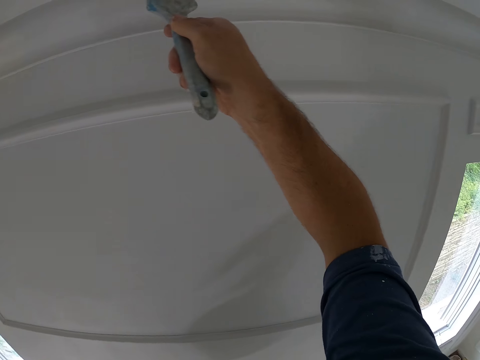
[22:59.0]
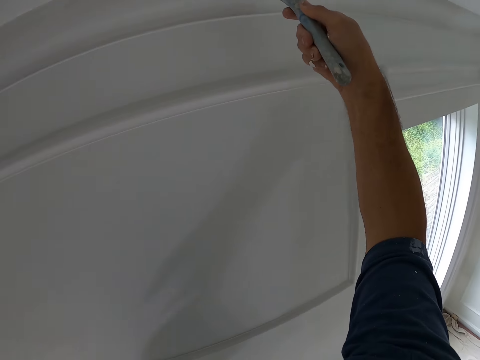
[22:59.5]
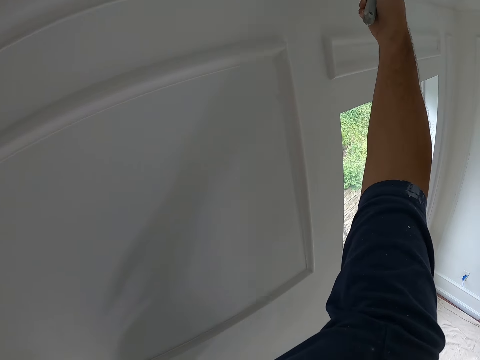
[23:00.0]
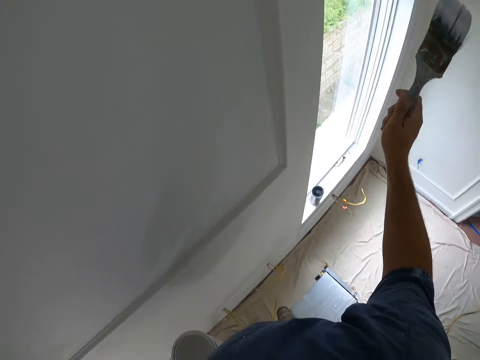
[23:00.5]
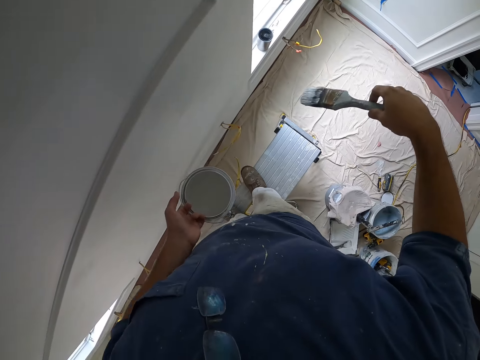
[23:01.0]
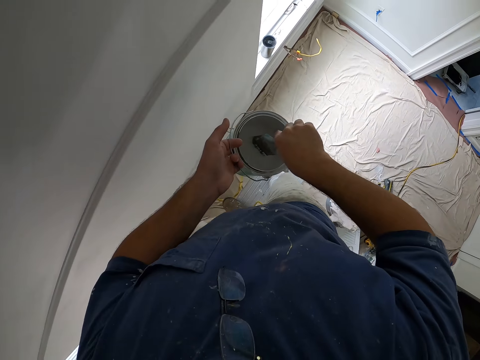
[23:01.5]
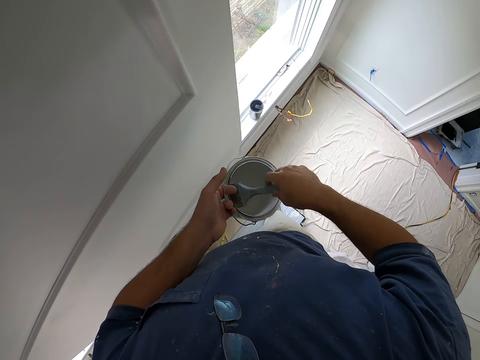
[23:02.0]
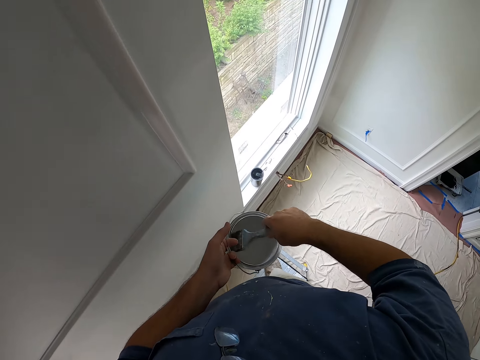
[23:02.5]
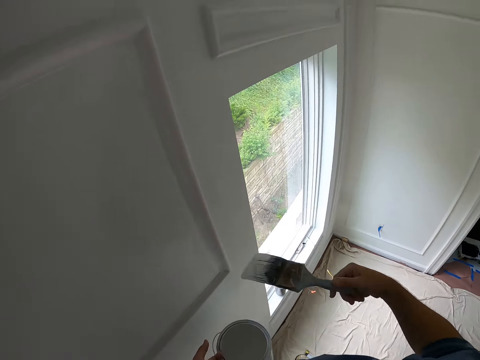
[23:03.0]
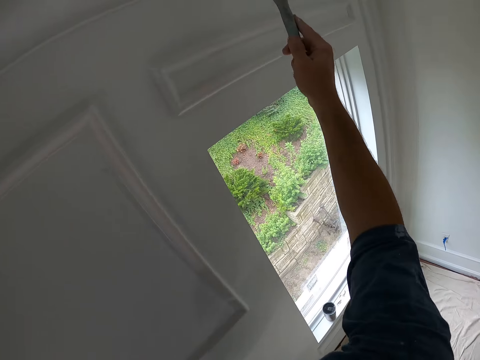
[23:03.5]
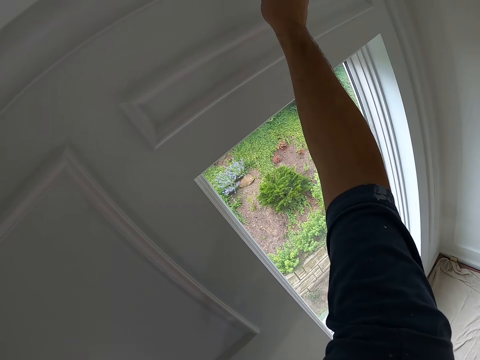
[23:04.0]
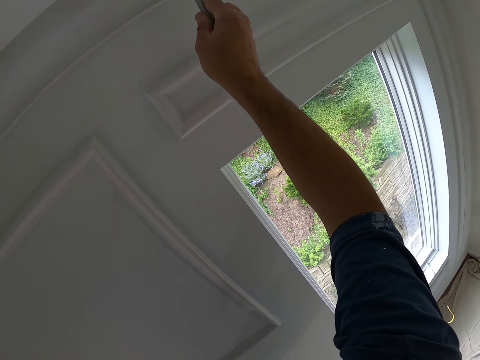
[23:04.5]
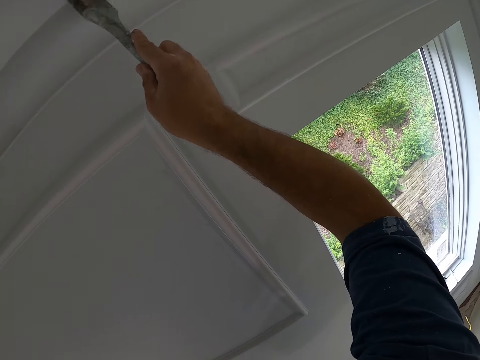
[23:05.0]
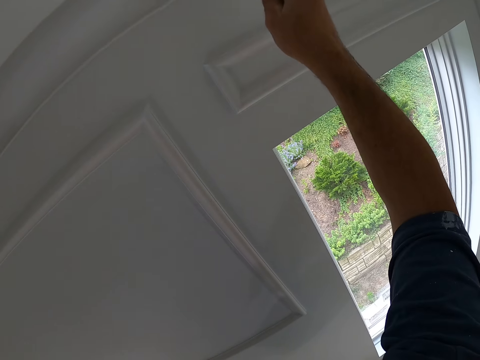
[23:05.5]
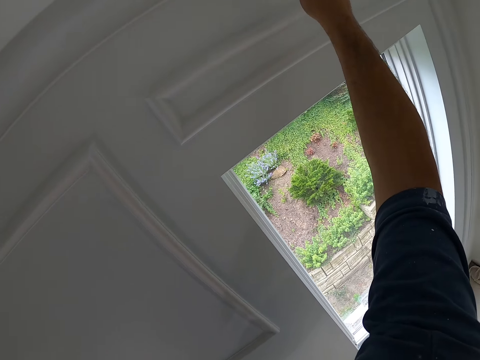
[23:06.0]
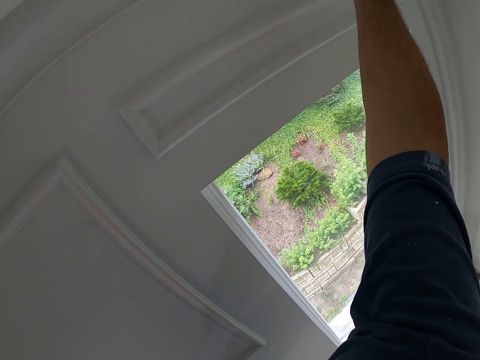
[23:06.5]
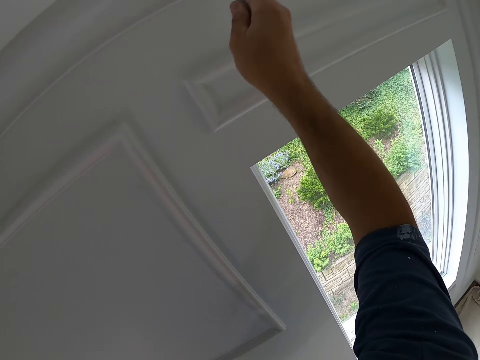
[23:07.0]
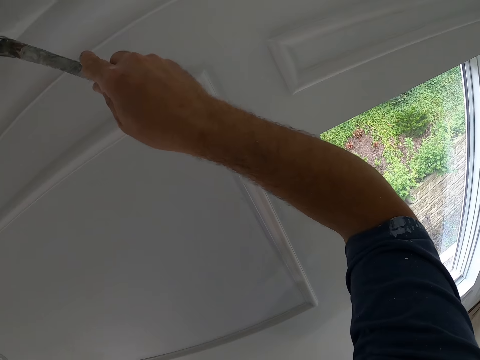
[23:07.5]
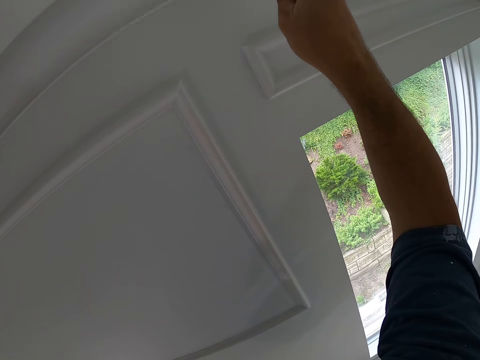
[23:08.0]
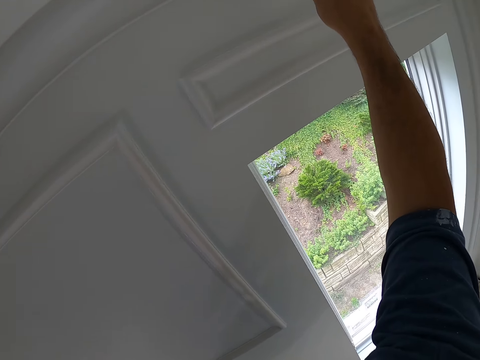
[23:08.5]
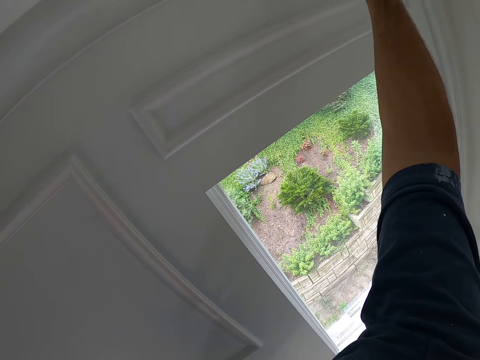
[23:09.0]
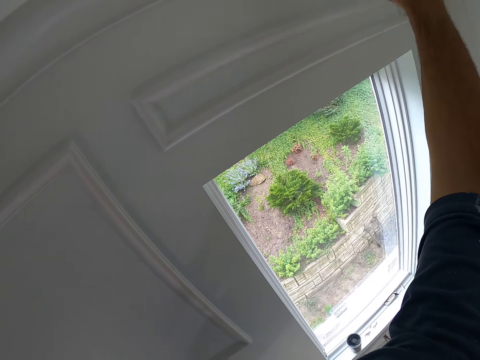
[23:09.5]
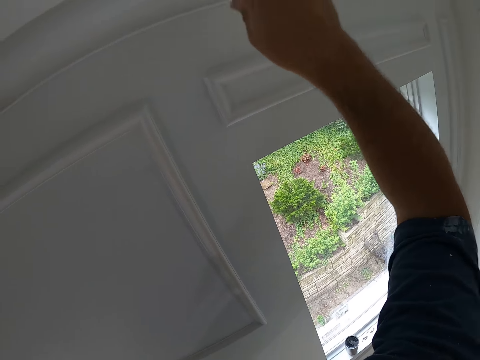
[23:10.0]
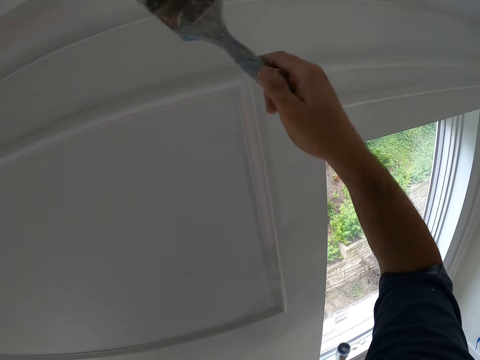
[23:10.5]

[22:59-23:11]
The camera wearer dips the paint brush into the paint can. They remove the paint brush from the paint can. They paint the ceiling with the paint brush.

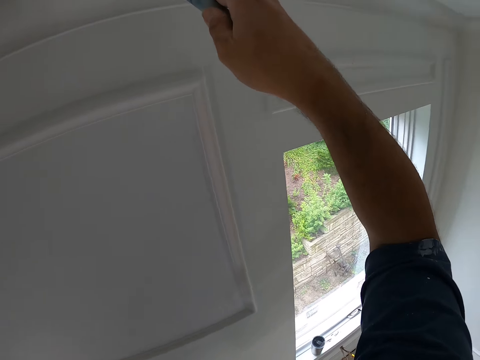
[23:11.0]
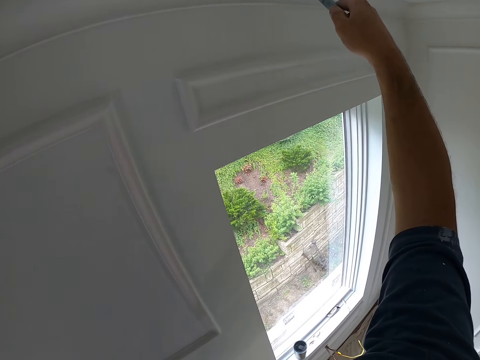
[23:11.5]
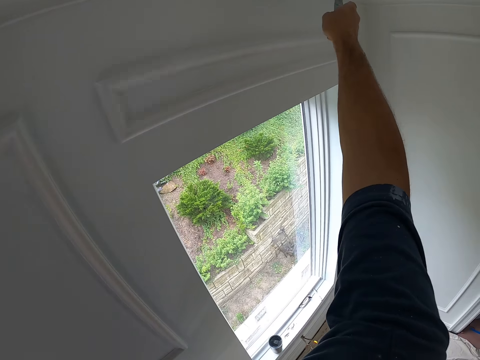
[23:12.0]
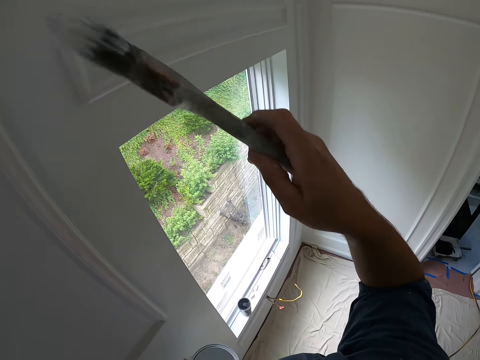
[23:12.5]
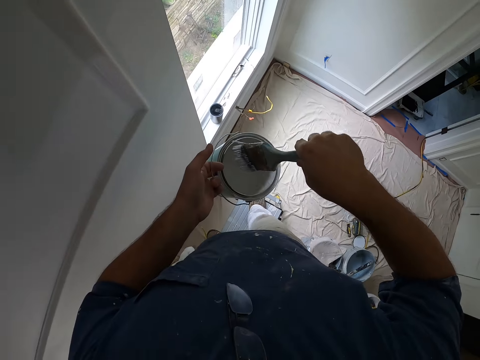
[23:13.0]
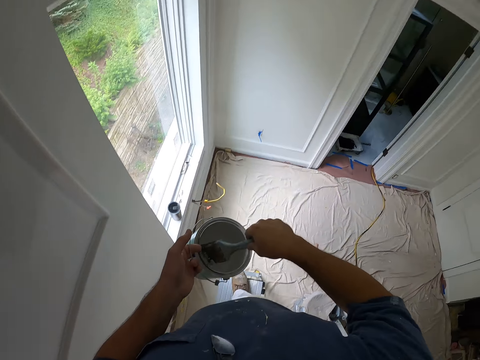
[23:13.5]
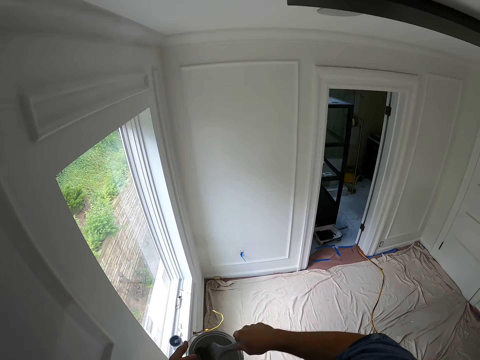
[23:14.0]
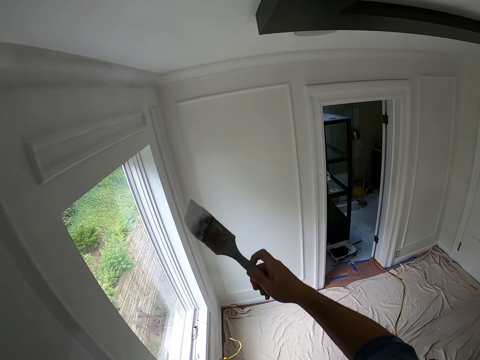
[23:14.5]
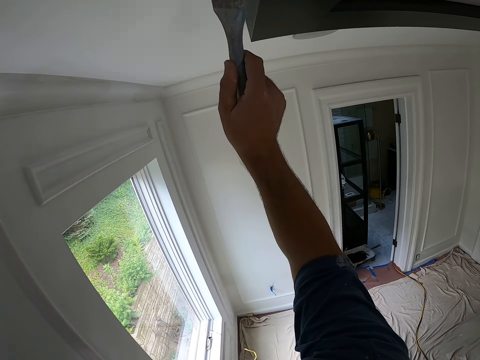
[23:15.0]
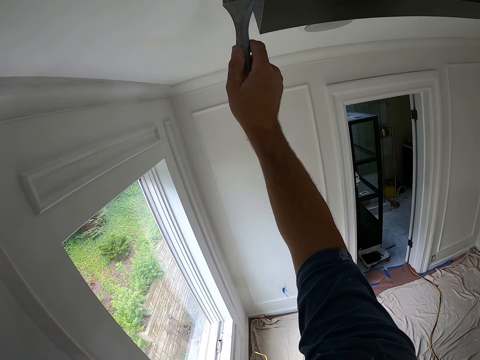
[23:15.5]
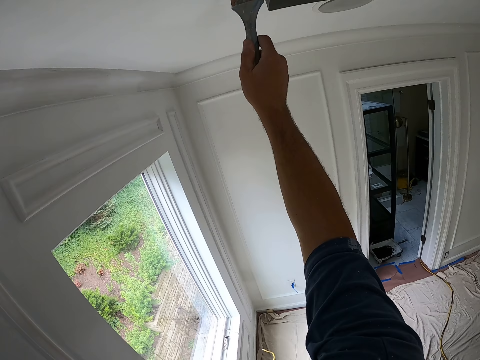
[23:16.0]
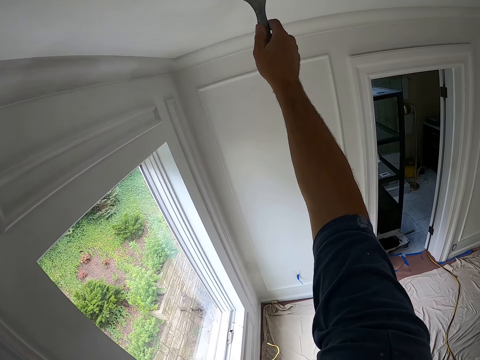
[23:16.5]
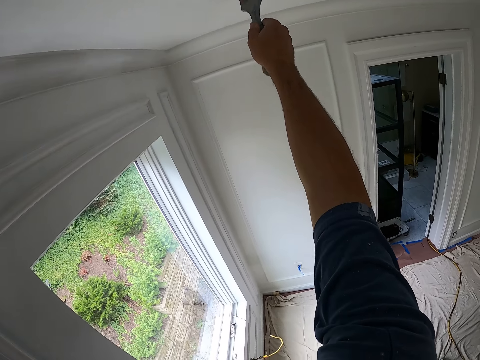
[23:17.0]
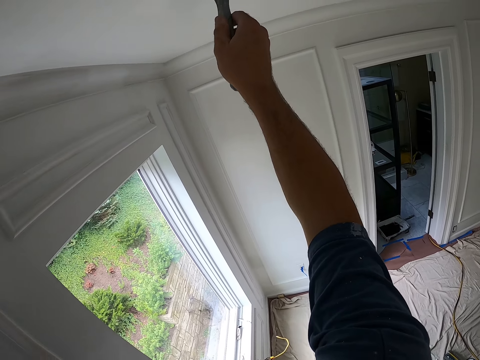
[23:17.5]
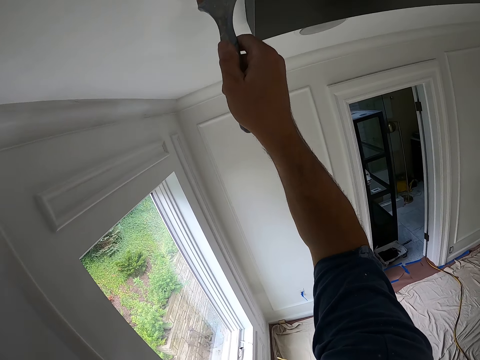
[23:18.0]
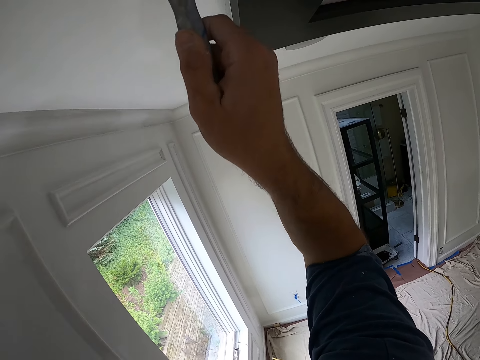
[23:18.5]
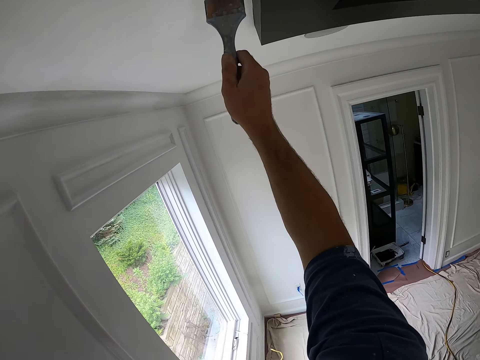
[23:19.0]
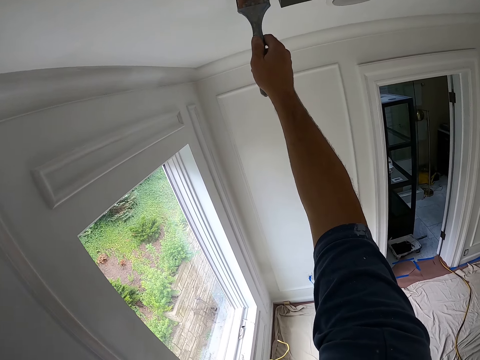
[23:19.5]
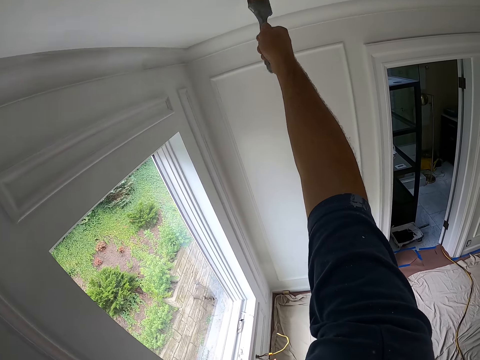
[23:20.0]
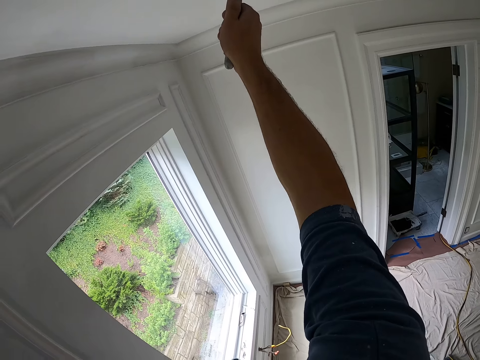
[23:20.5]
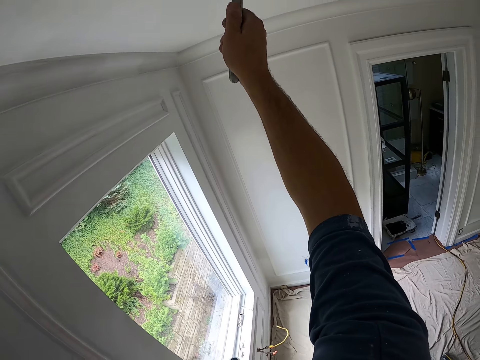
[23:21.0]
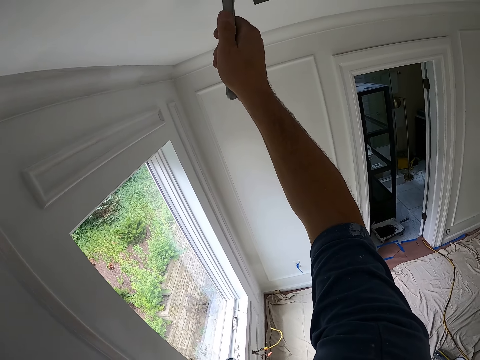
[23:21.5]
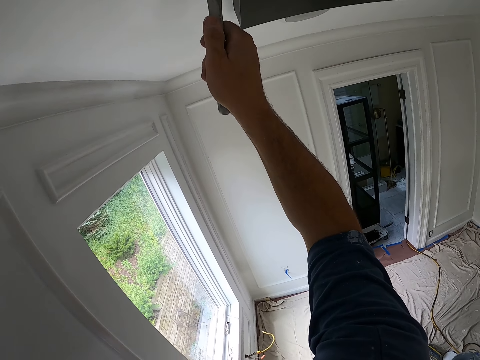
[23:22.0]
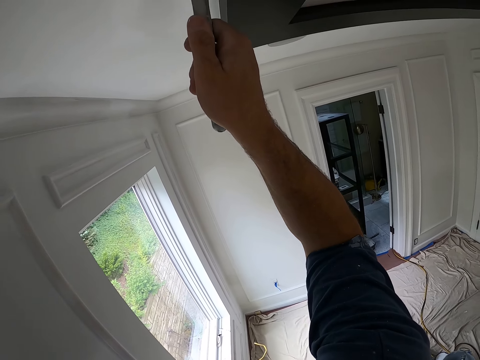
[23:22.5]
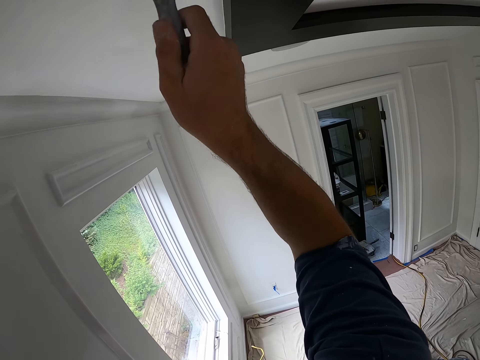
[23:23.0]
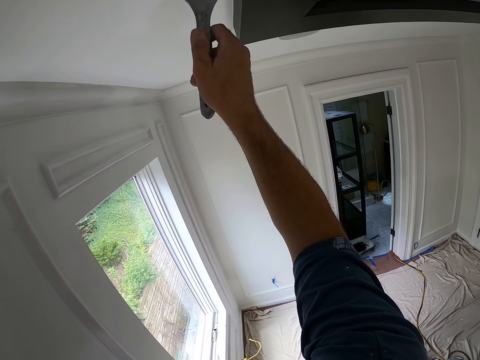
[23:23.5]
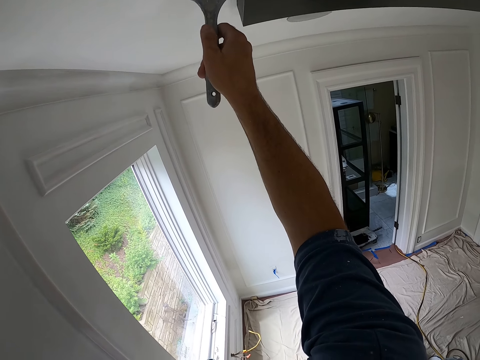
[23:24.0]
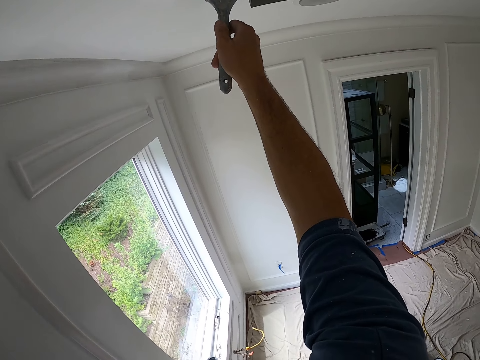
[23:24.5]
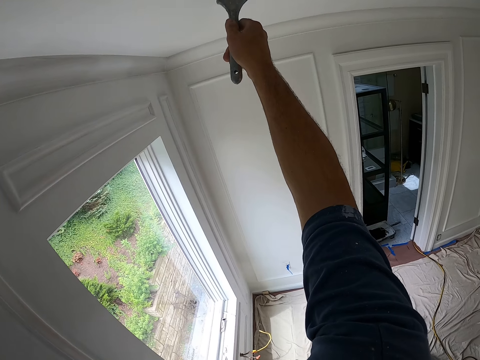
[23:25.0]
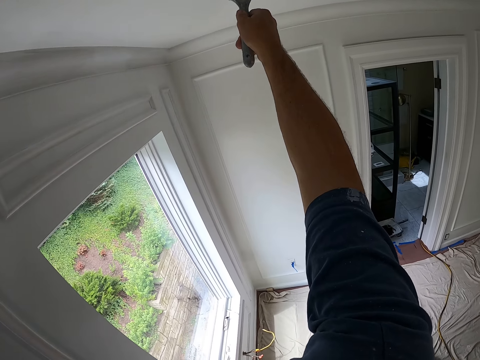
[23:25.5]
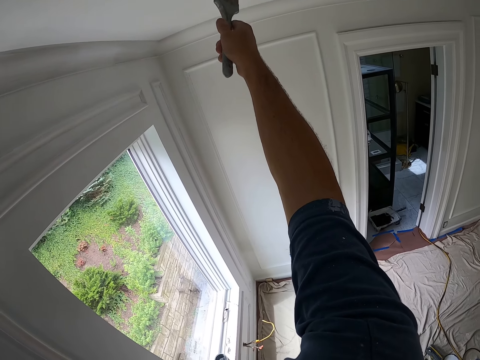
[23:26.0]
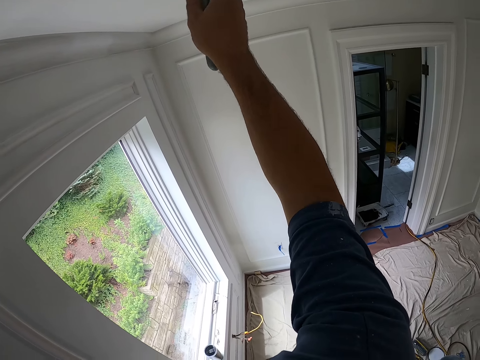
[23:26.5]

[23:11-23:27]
The camera wearer dips the paint brush into the paint can. They remove the paint brush from the paint can. They paint the ceiling with the paint brush.
